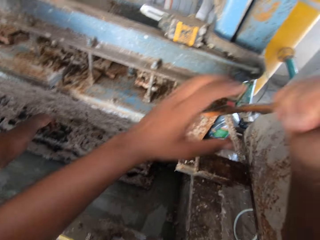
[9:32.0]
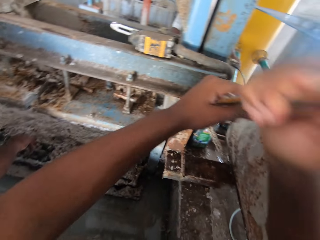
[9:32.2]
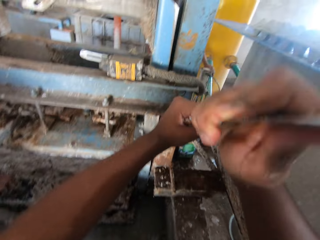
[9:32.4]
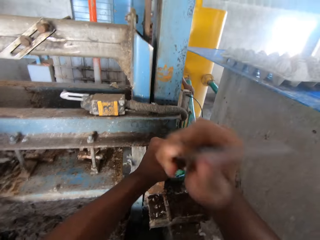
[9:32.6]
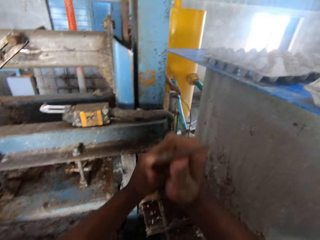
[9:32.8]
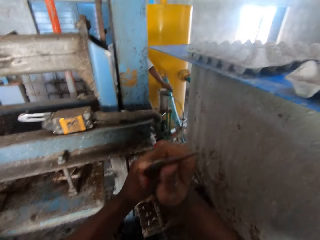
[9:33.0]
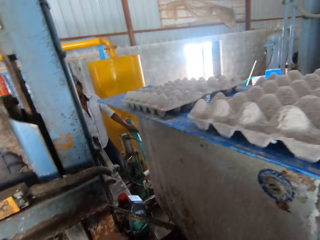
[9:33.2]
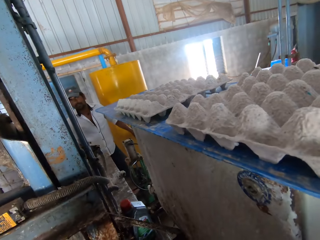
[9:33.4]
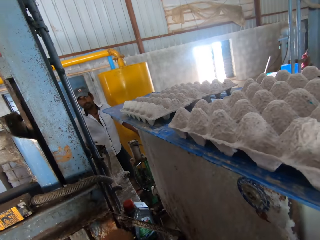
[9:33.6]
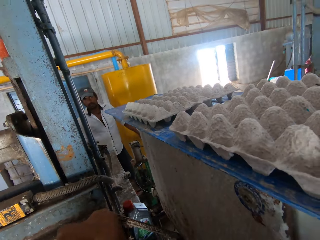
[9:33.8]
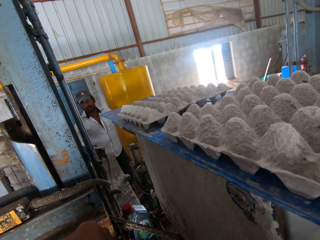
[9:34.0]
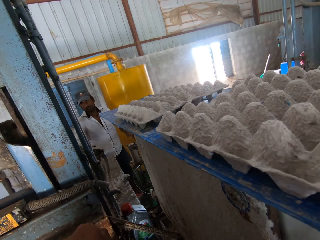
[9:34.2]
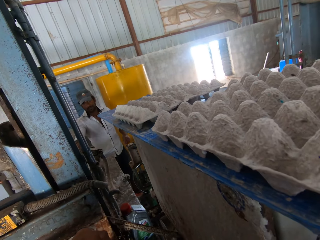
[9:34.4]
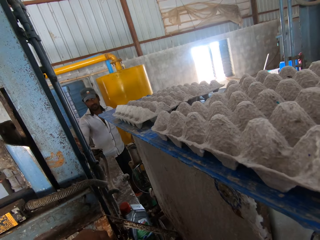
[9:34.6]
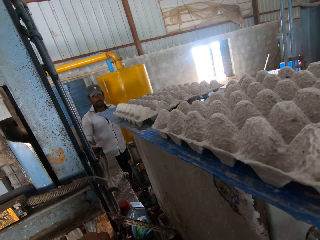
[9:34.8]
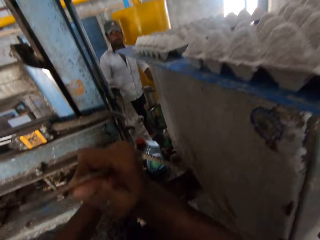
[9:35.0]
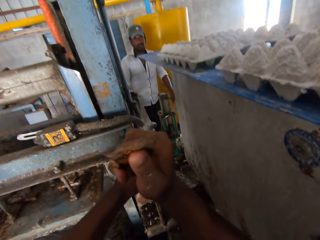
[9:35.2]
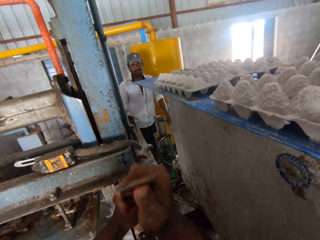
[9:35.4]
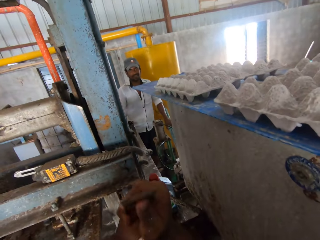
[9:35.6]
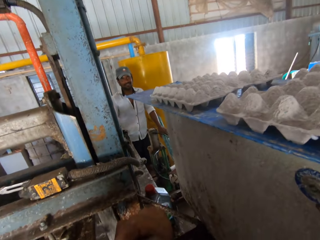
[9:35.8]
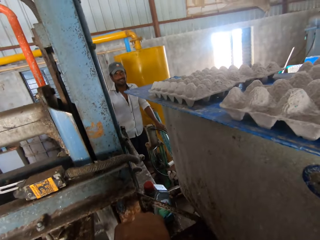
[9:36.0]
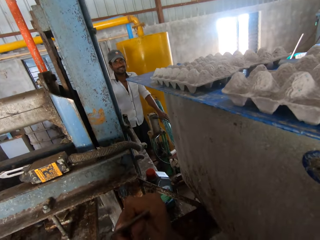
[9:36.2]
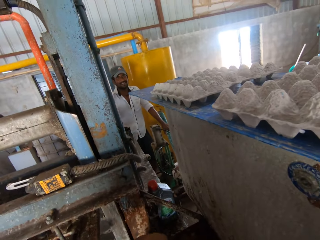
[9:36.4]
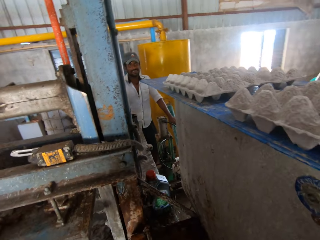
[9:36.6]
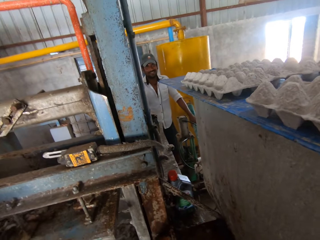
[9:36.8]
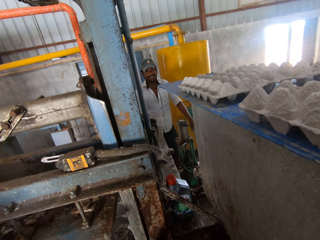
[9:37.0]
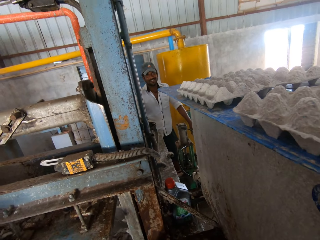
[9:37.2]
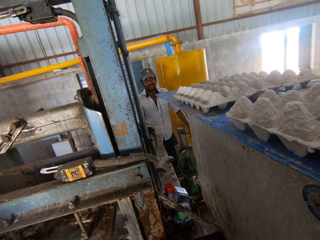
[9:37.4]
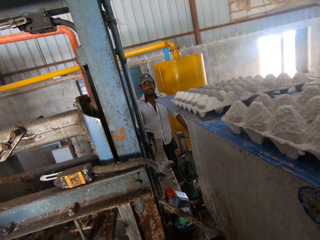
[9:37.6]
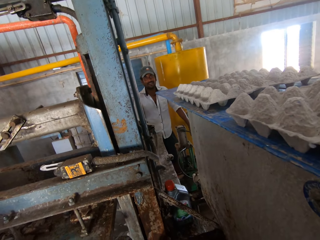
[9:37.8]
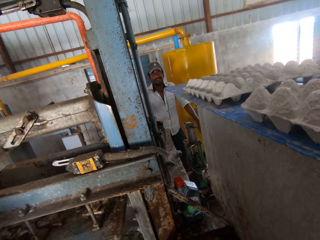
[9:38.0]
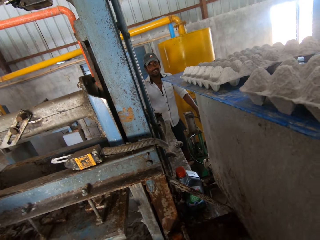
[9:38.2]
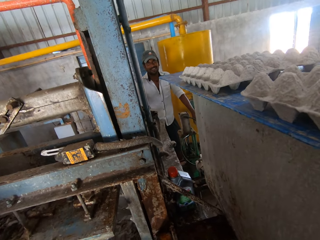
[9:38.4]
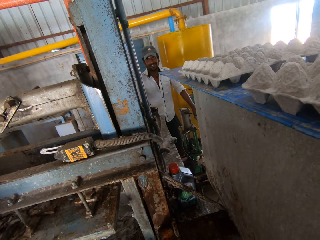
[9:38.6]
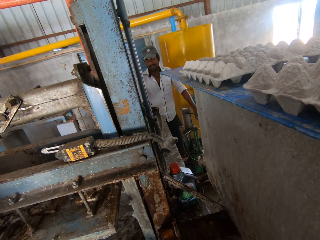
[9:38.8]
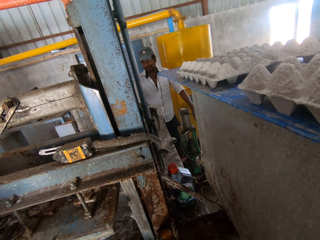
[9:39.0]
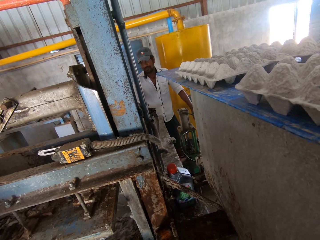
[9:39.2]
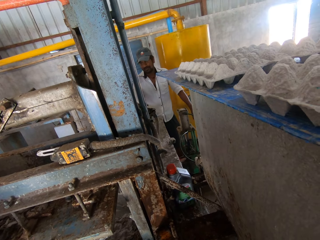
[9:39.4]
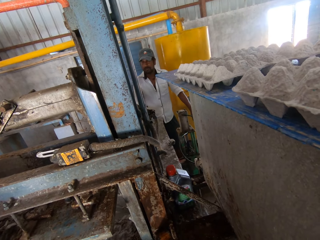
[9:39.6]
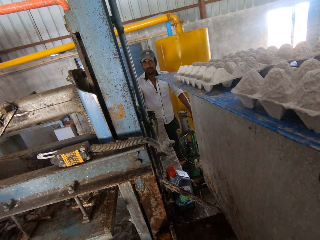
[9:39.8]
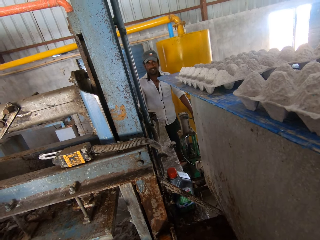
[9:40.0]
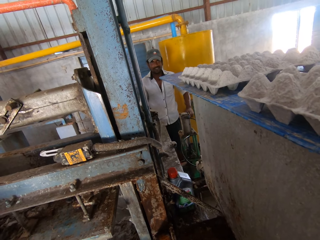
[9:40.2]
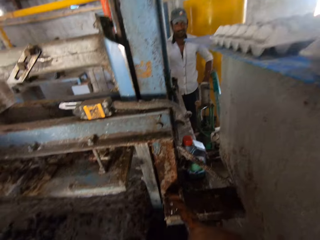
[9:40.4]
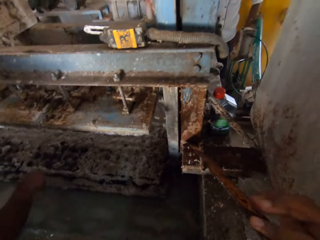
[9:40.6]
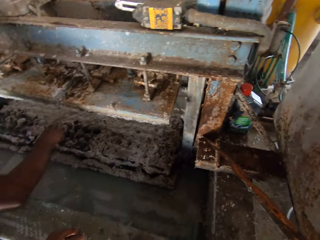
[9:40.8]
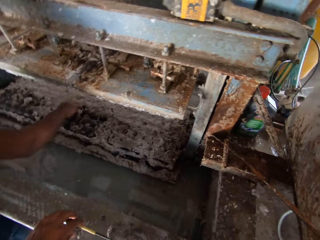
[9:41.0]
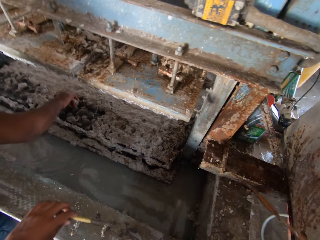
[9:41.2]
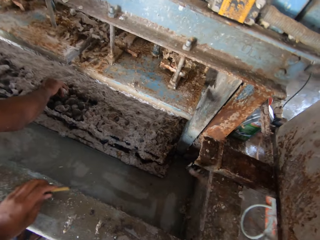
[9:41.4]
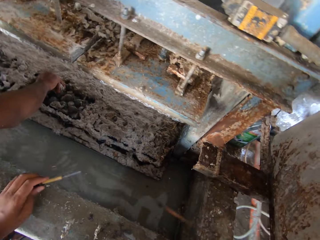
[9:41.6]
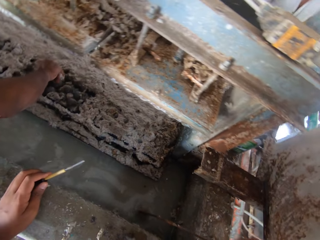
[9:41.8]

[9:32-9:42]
The camera wearer holds the scraper with both hands. A person looks around. The person uses hand gestures. The person looks around. The camera wearer looks around.

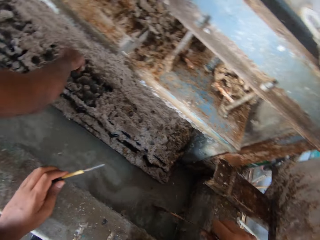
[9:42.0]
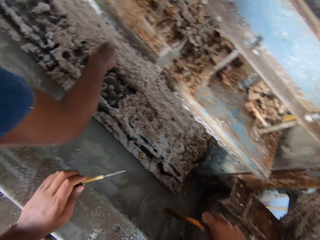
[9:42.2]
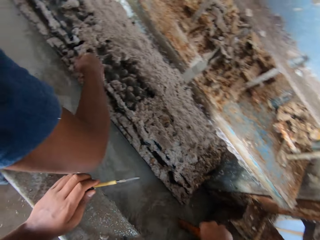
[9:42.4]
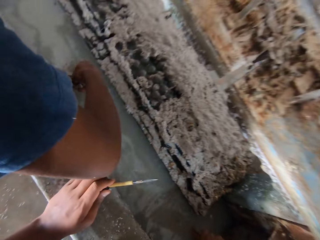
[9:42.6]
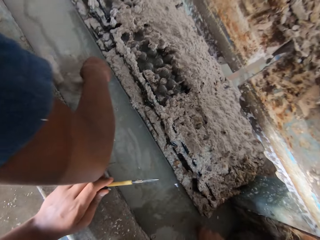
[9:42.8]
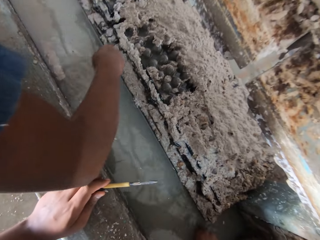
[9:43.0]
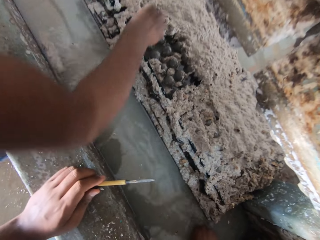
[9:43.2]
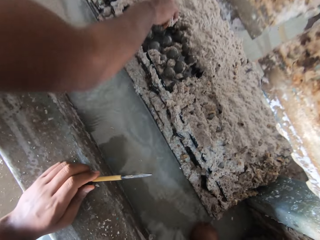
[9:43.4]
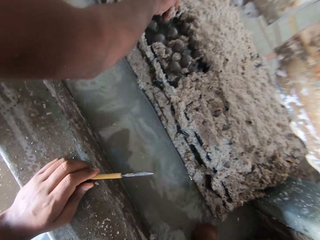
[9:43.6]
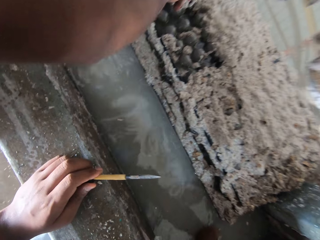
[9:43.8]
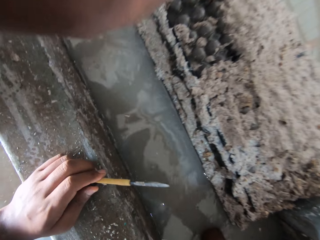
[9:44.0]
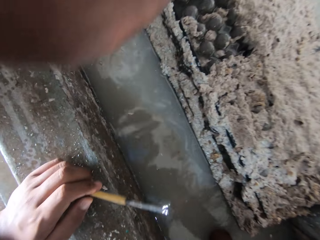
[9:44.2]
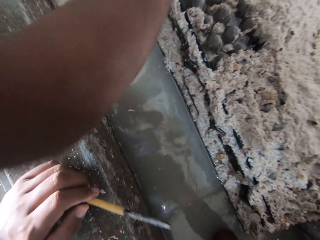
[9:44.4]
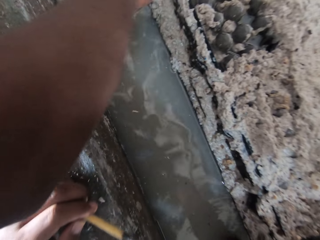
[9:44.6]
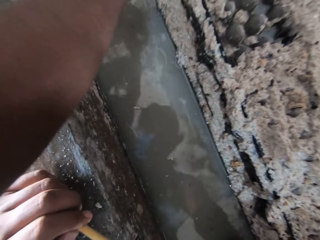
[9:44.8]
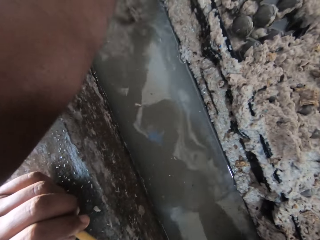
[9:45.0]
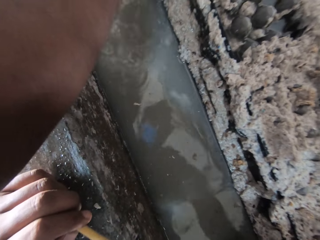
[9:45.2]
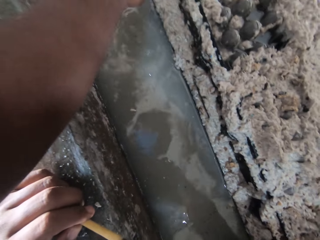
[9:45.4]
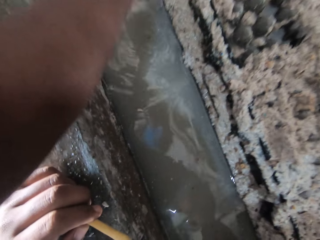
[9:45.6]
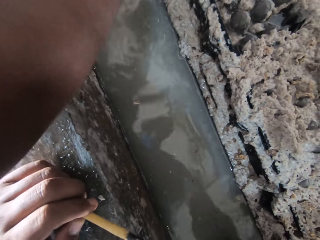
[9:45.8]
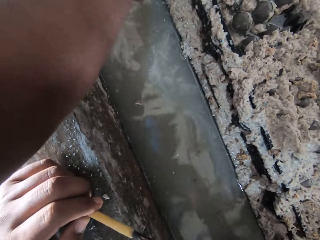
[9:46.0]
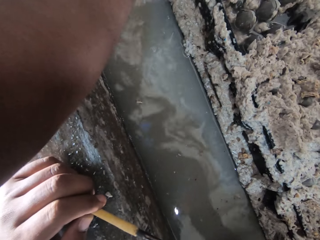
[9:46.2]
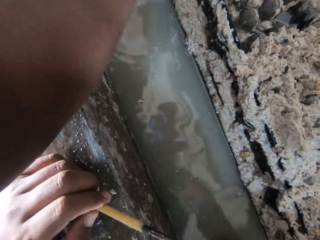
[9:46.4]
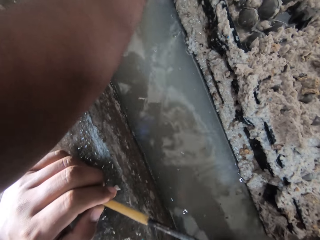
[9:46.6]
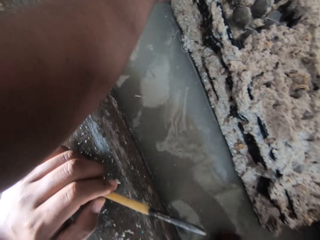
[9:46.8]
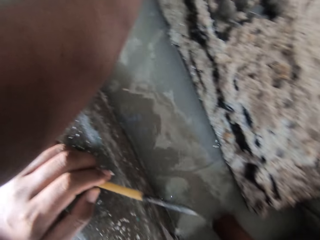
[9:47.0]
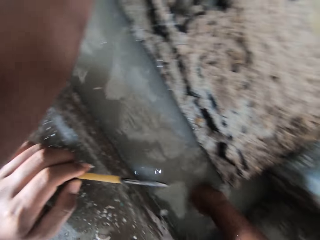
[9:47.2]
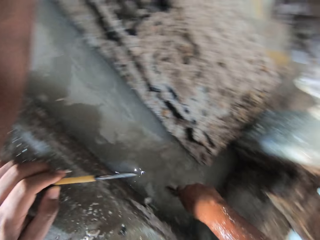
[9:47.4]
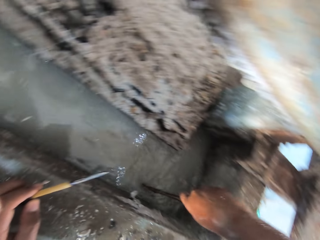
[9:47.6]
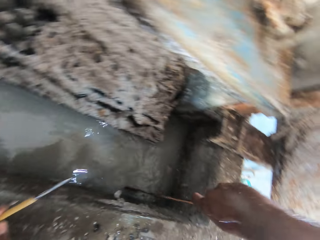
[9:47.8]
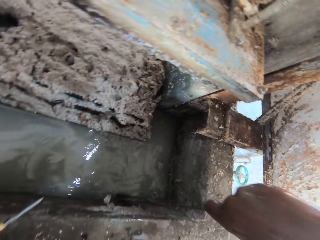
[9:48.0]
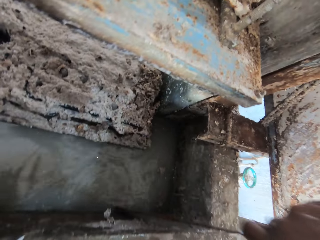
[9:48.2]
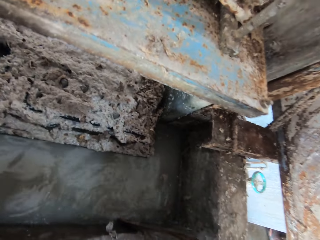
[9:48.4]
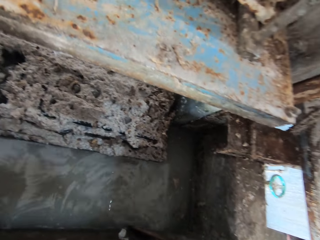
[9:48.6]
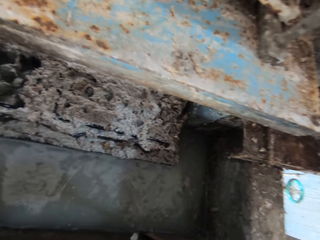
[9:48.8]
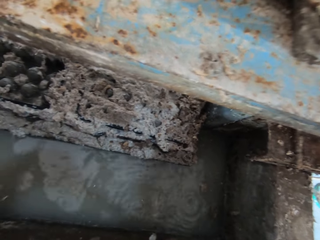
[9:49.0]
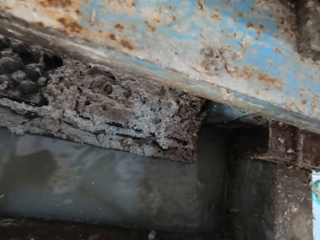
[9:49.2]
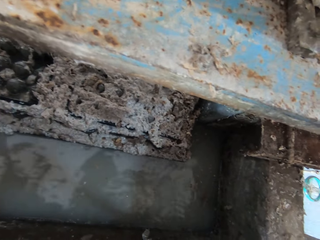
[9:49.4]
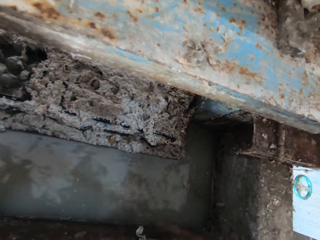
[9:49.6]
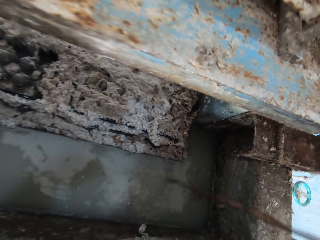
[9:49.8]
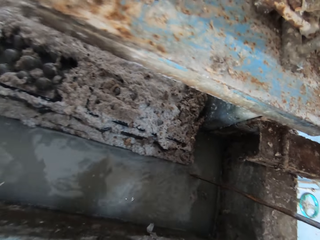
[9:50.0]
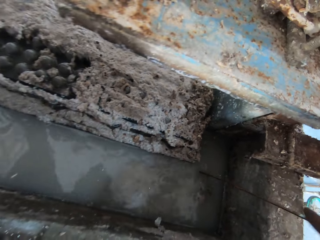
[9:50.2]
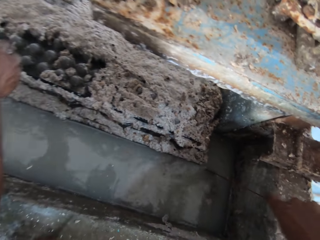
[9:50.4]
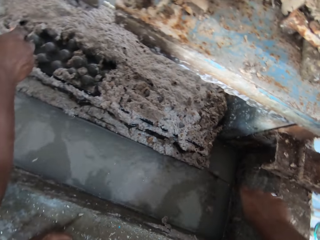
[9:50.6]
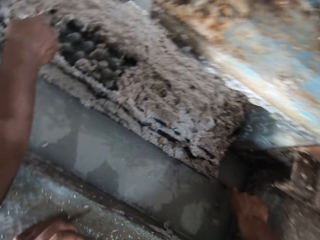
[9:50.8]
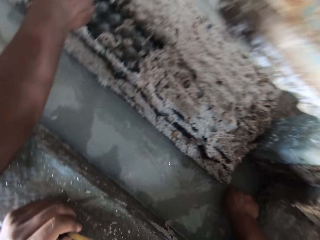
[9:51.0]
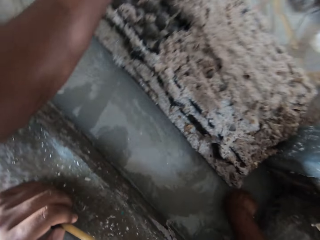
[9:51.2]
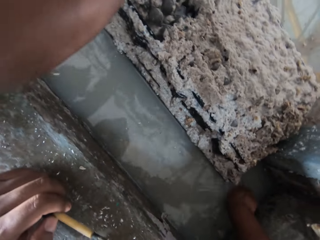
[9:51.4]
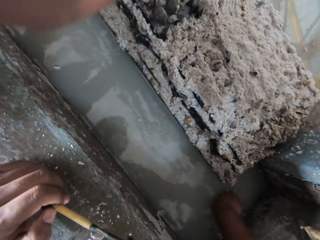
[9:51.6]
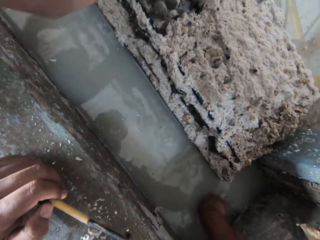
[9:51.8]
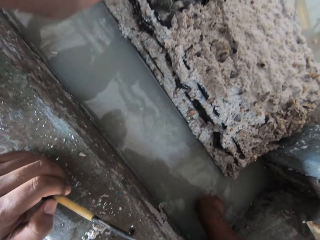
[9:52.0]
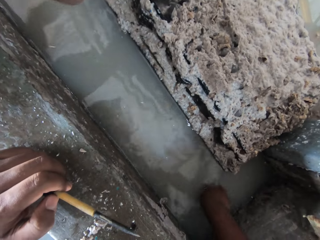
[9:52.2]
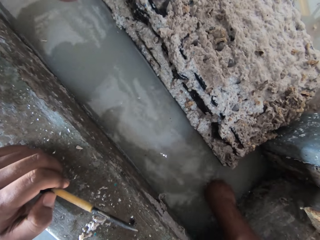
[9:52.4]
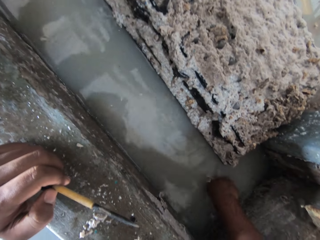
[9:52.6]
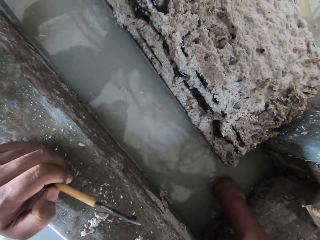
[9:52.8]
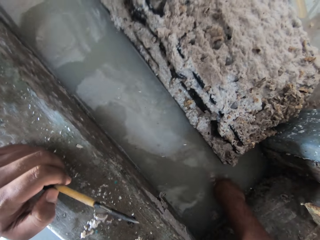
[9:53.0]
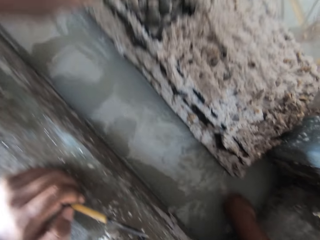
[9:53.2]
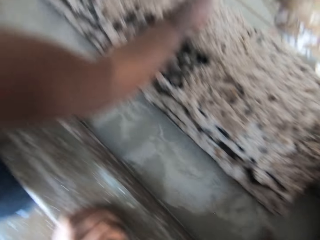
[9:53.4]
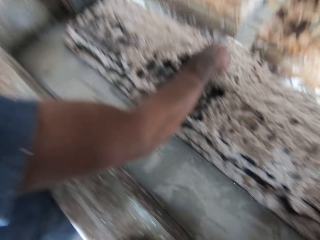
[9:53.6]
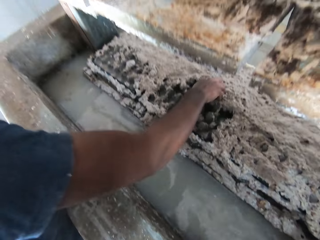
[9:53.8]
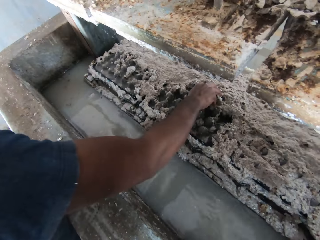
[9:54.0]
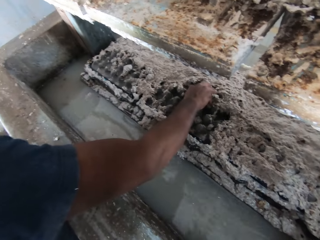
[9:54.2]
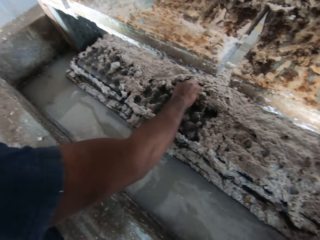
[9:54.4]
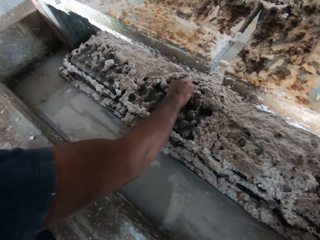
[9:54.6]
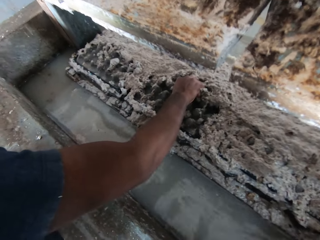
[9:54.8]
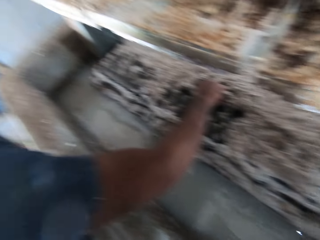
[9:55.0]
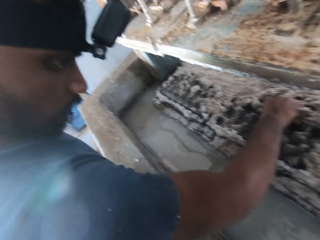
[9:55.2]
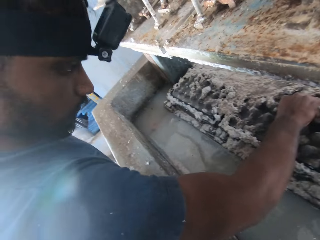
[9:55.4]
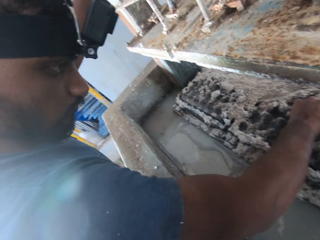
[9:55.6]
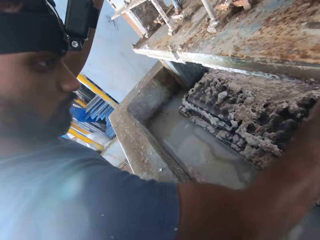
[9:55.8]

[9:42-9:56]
A person picks trash from the egg tray. The camera wearer drops something in the water. They hold the chisel. The person drops egg tray trash in the water. The person picks trash from the egg tray. The person drops egg tray trash in the water. The person shakes hands. The camera wearer removes something from the water. They dip the scraper in the water. They drop metal in the water. The person picks trash from the egg tray. The person makes a tray.
